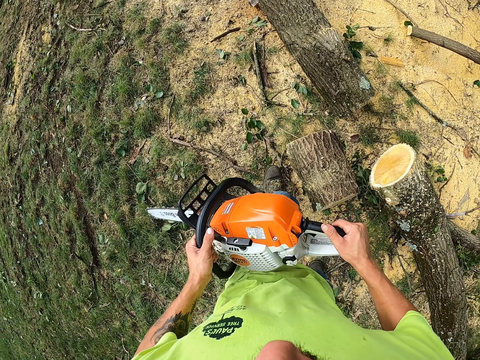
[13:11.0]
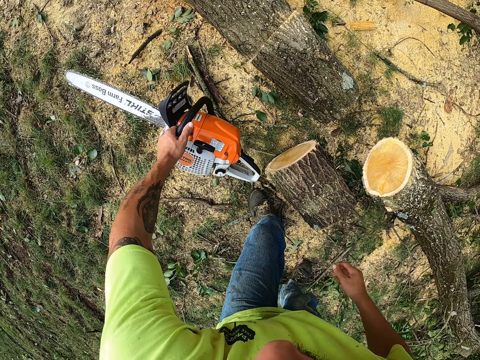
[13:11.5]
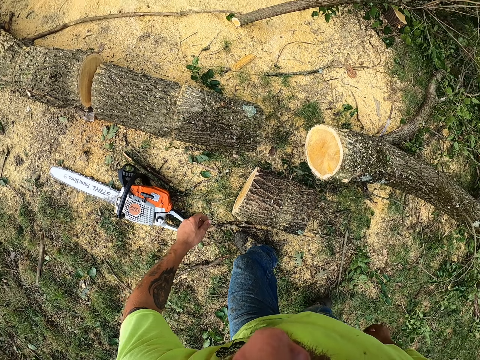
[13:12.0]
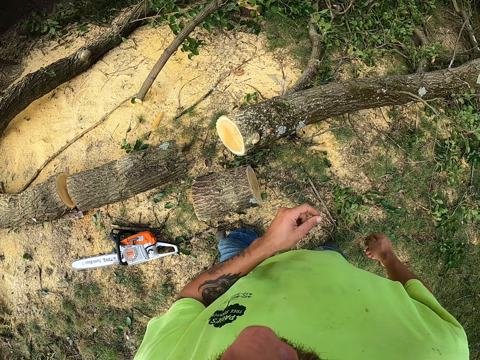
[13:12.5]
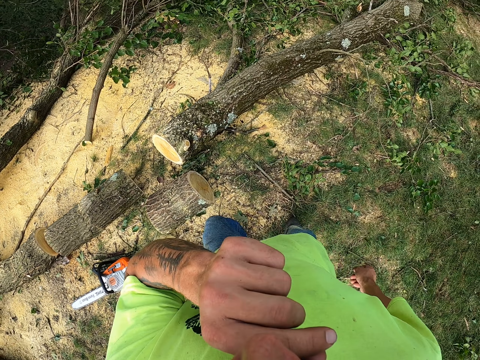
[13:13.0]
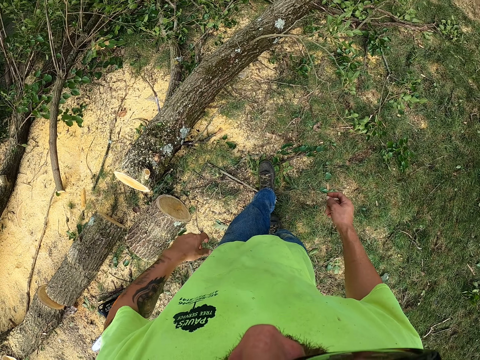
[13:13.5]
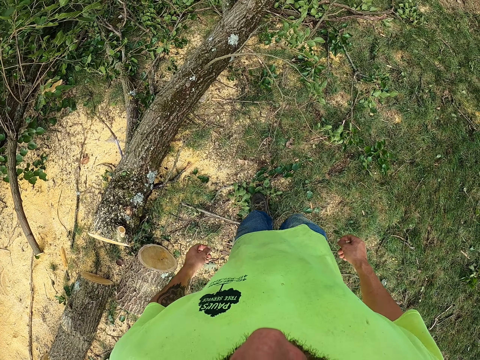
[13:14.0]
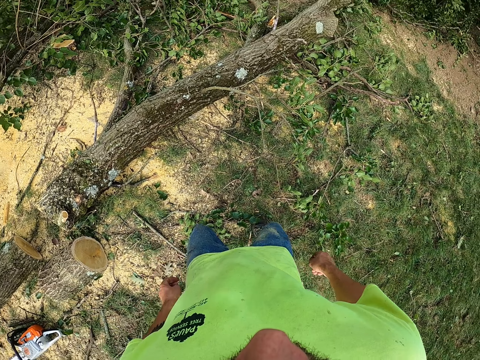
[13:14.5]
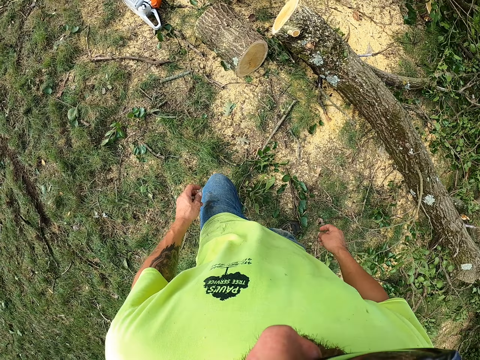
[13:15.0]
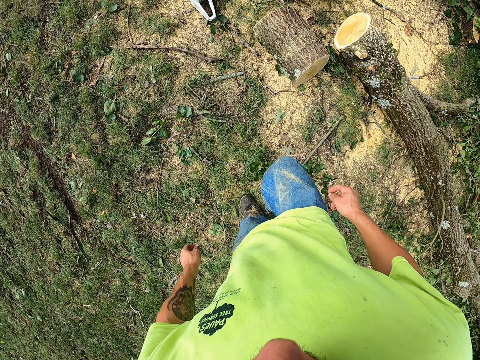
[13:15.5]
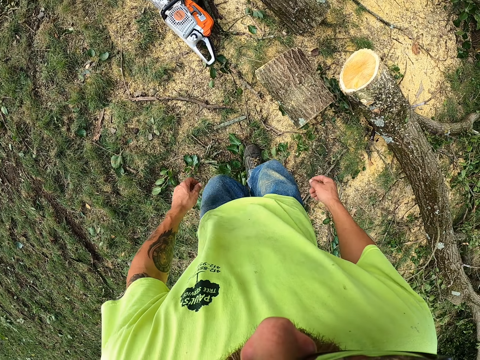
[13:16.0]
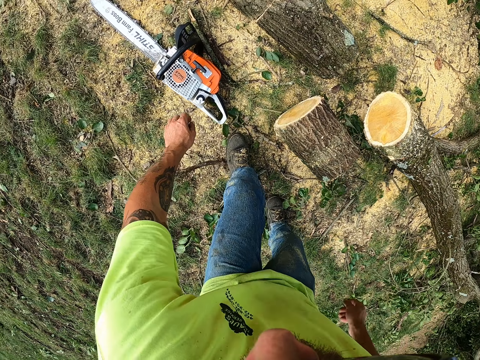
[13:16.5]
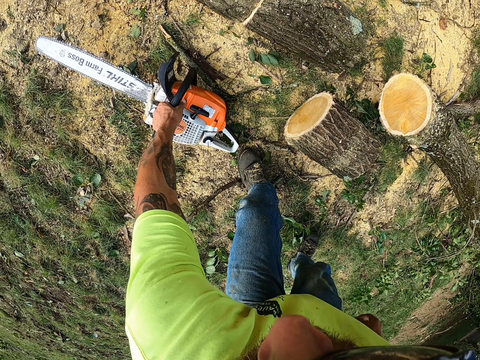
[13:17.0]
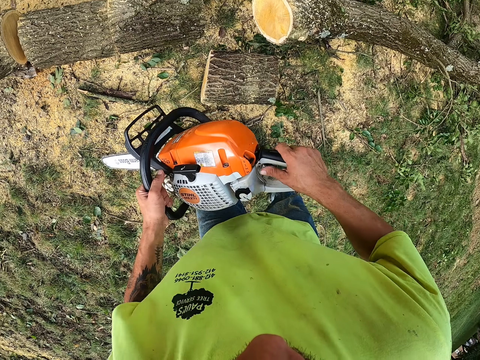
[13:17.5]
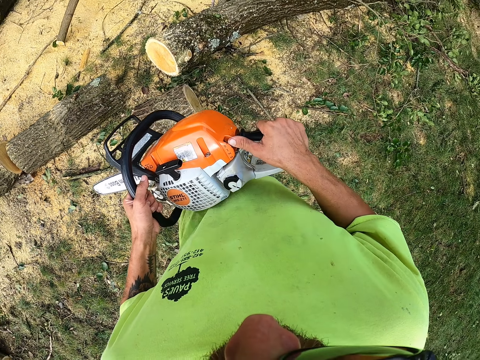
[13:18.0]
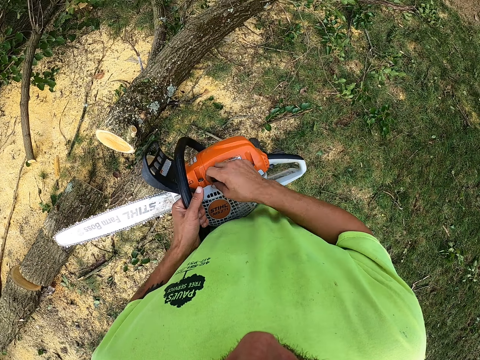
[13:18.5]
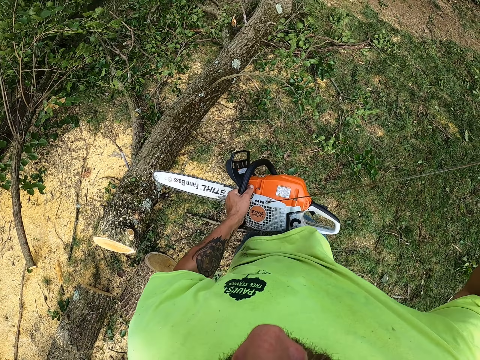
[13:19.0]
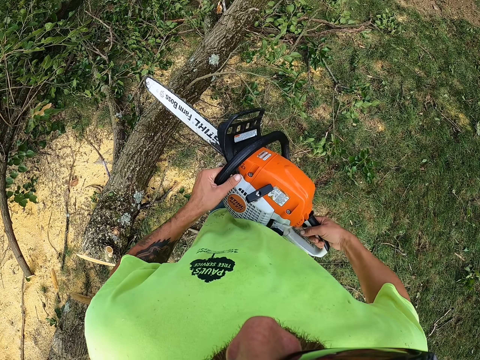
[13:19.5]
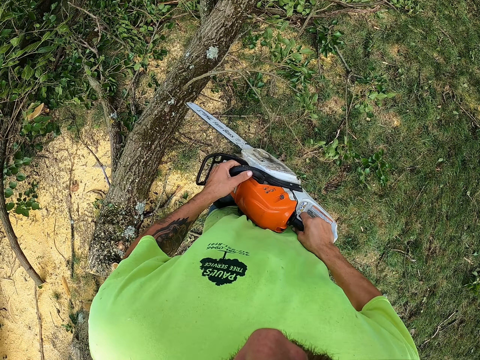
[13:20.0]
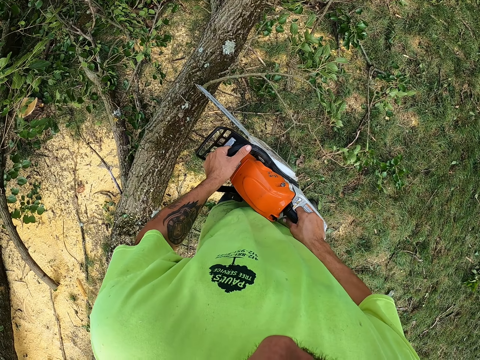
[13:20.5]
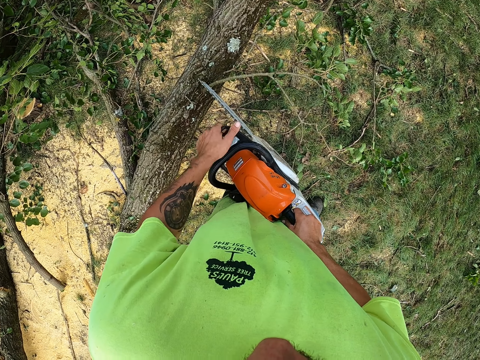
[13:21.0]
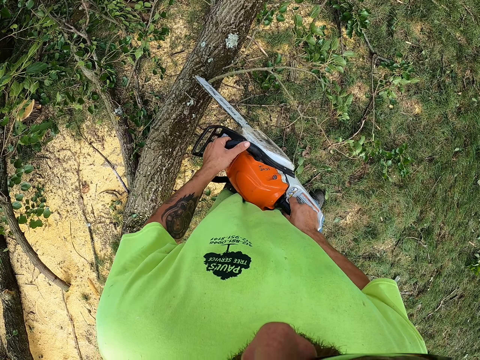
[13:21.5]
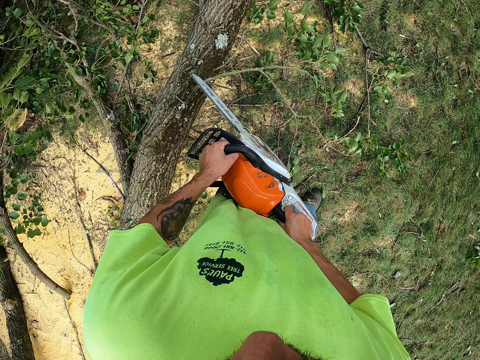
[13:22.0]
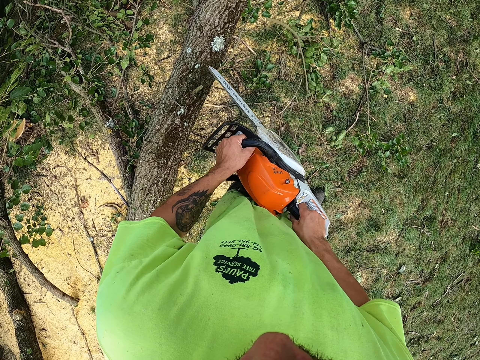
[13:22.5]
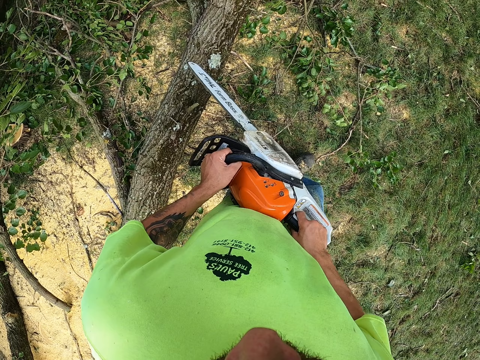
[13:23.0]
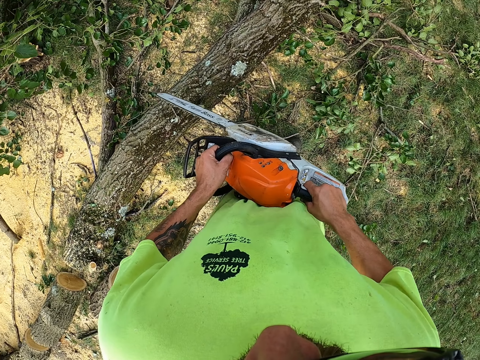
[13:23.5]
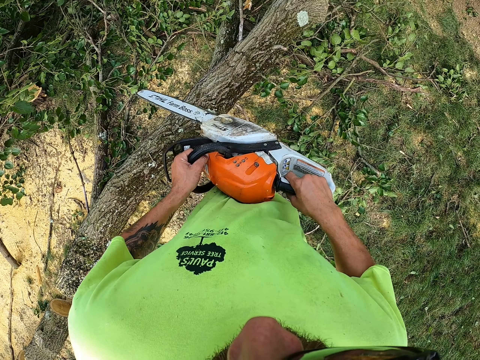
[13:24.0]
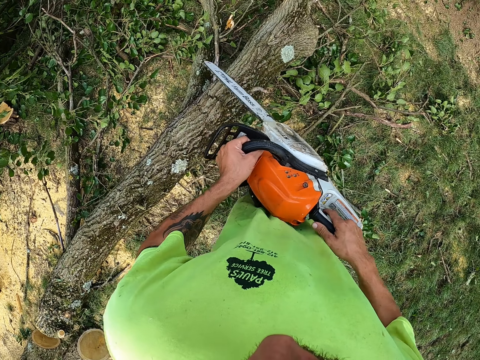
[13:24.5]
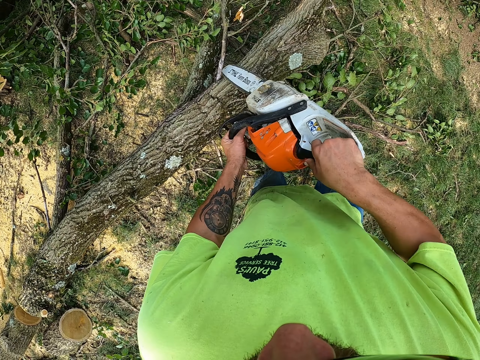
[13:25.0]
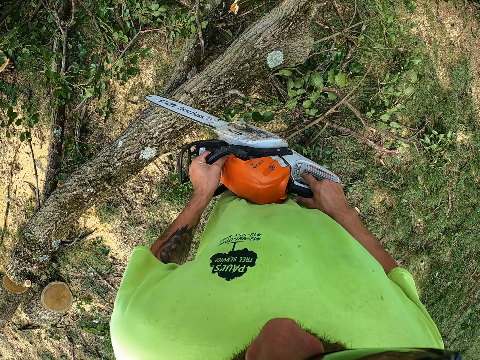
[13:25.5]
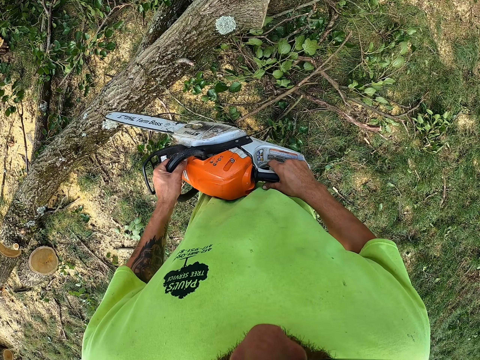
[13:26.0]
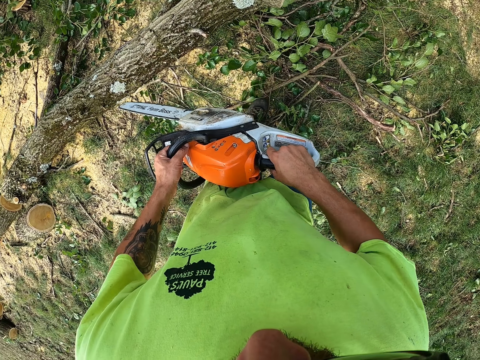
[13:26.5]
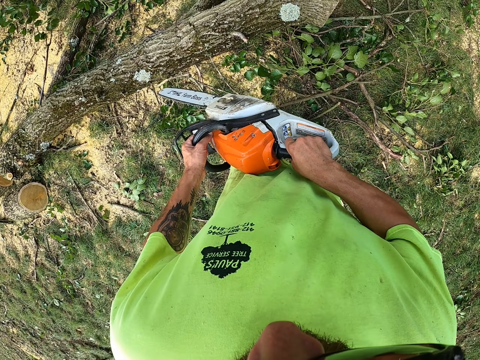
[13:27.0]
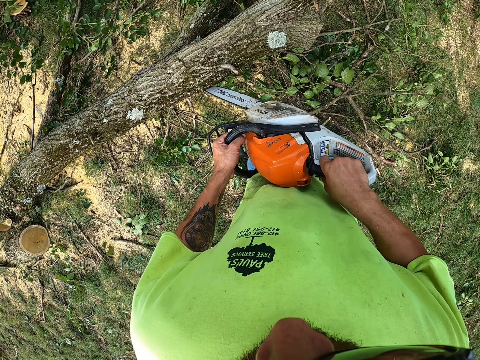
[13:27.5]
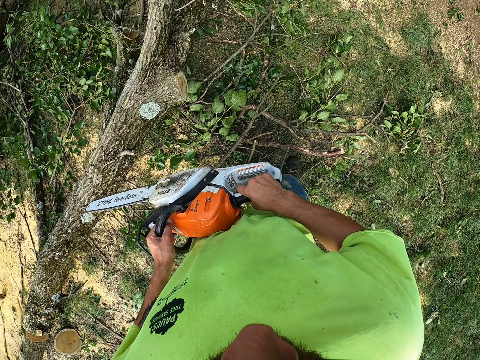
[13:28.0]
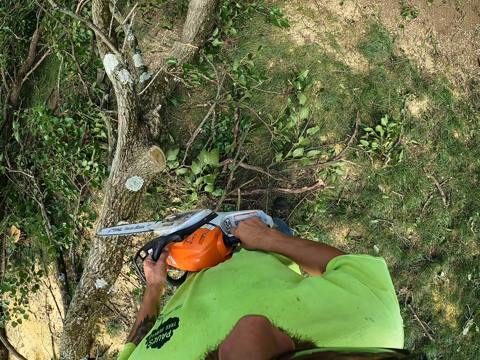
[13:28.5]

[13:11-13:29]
The camera wearer drops the chainsaw on the ground with his left hand. He looks around the garden. He touches his face with his left hand. He walks around the garden. He picks up the chainsaw from the ground with his left hand. He holds the chainsaw with both hands. He starts the chainsaw with his right hand. He cuts a tree branch with the chainsaw in both hands. He walks around the garden. He cuts the tree branch with the chainsaw in both hands again. He looks around the garden.

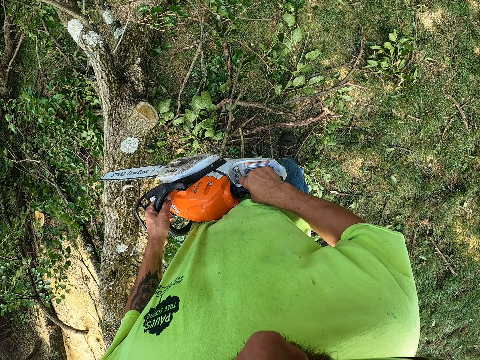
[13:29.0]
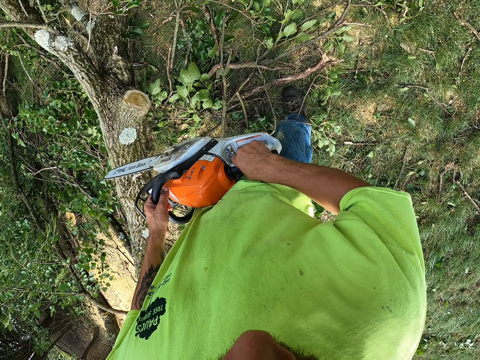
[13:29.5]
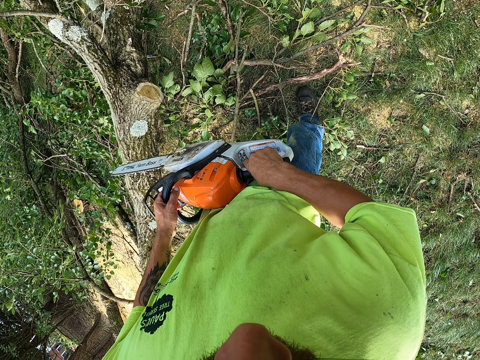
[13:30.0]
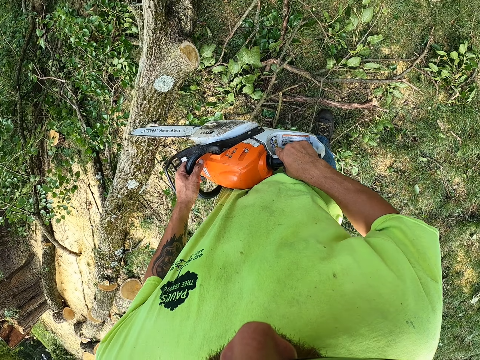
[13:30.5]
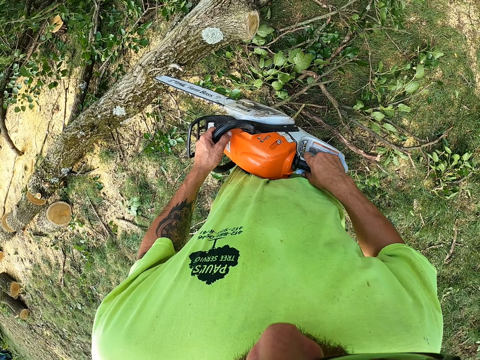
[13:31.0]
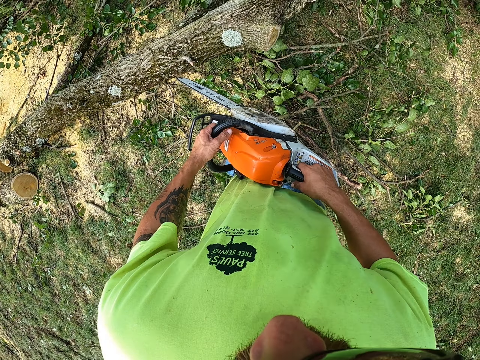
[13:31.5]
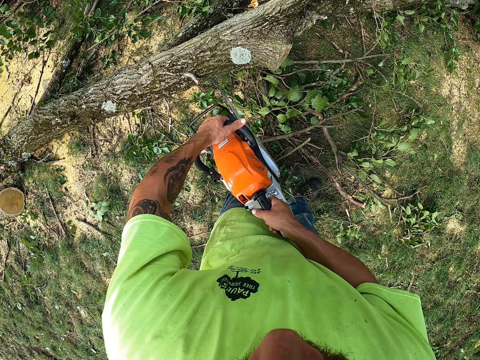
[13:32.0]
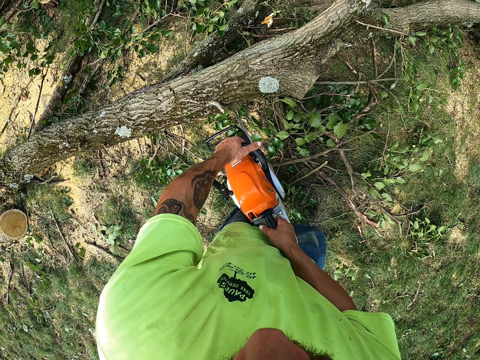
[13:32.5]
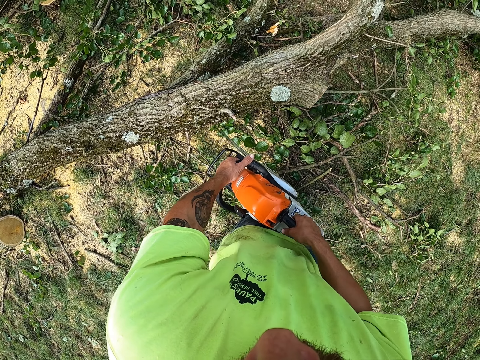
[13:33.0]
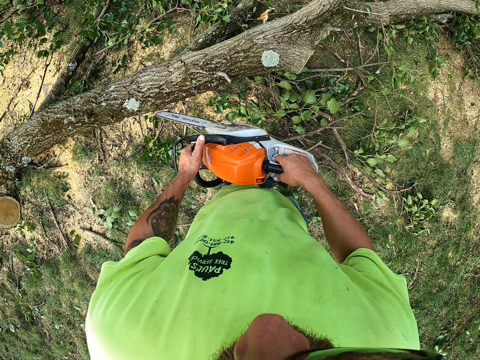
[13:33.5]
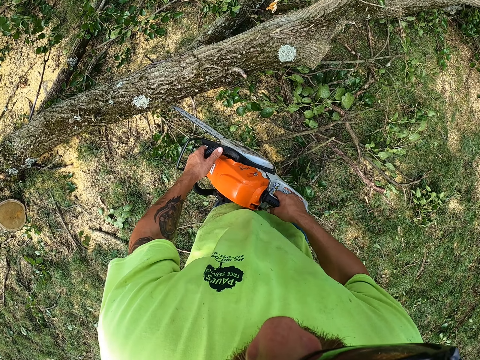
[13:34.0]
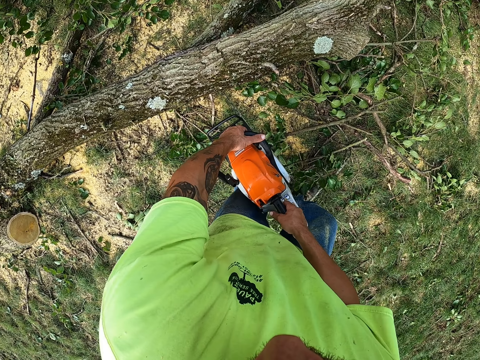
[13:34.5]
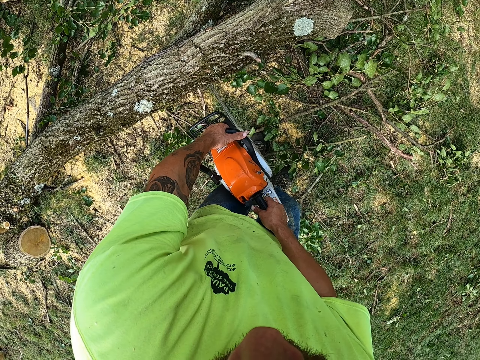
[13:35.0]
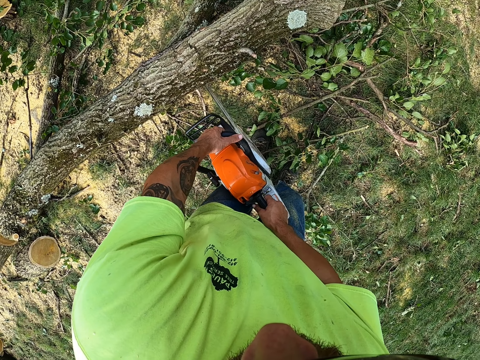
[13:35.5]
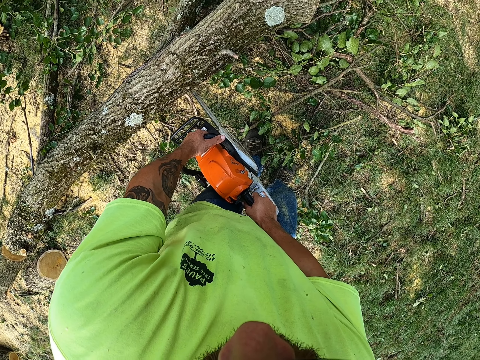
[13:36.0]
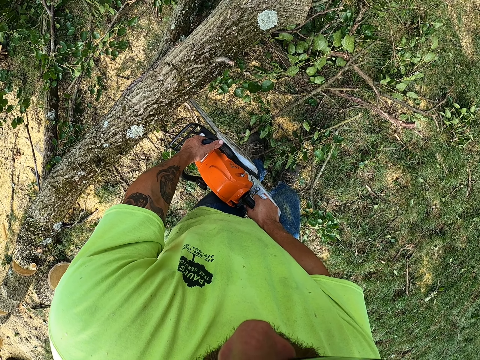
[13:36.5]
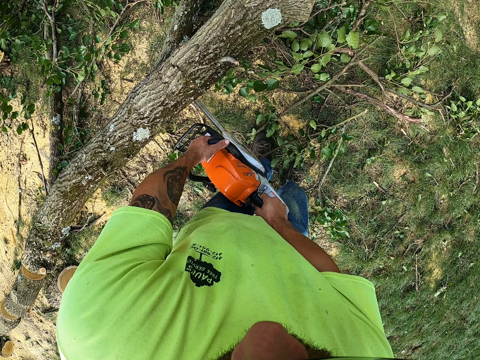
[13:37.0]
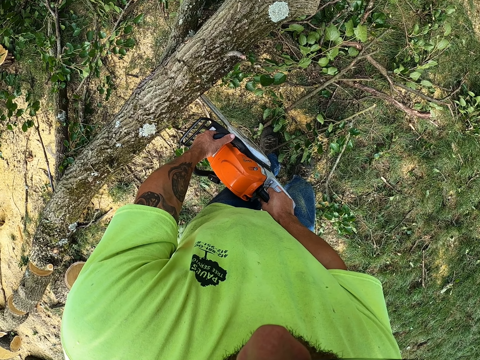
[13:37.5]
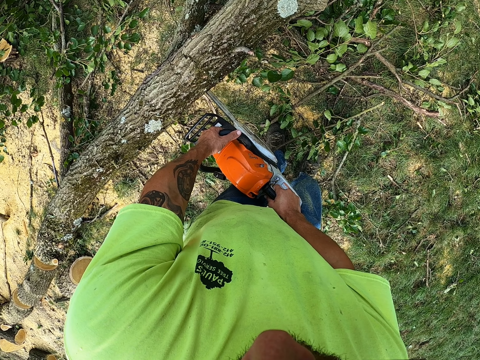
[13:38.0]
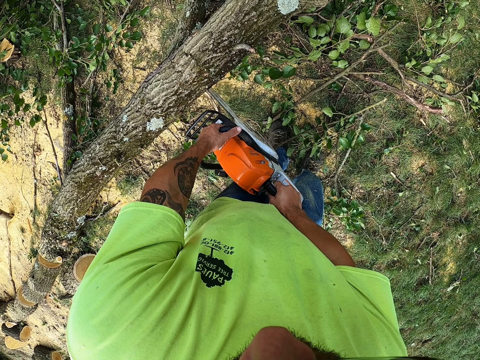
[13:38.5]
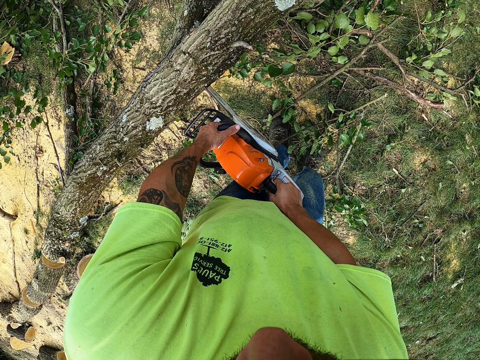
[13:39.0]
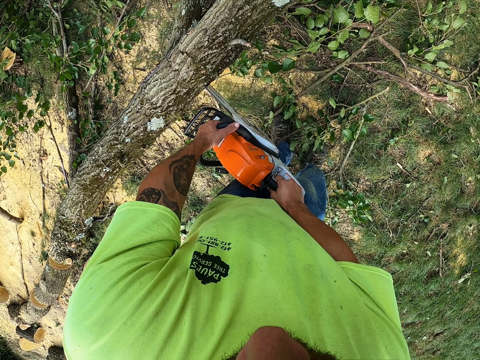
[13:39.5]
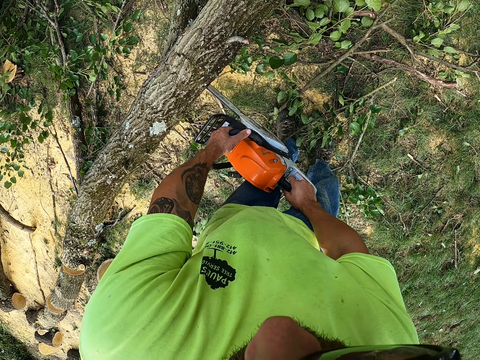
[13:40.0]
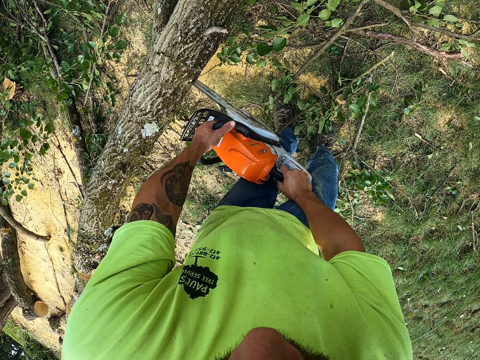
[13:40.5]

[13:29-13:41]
The camera wearer cuts the tree with the chainsaw in both hands.
